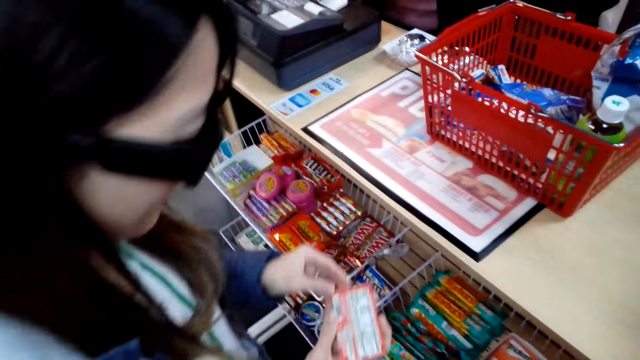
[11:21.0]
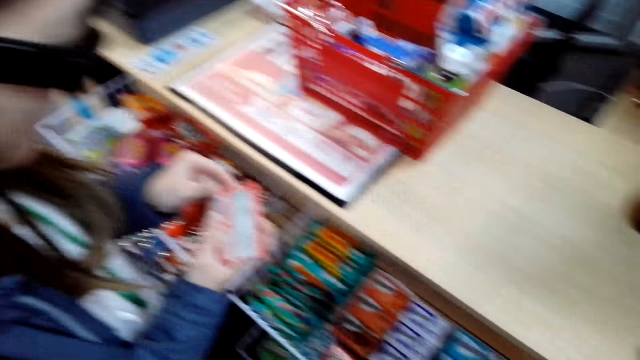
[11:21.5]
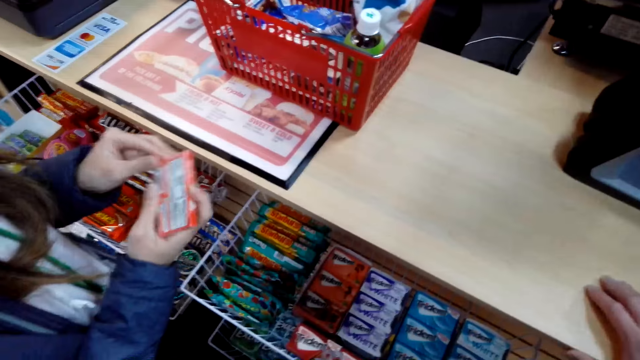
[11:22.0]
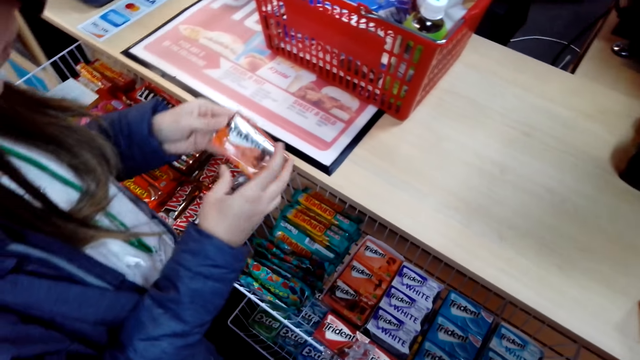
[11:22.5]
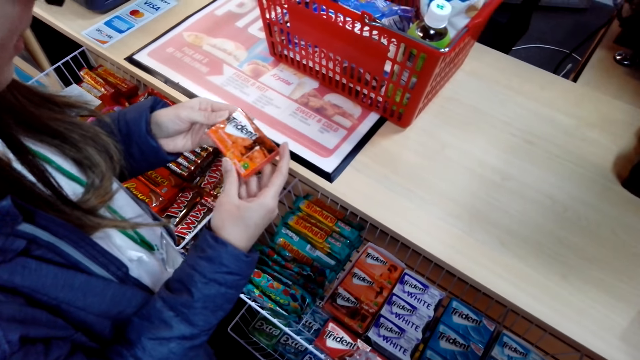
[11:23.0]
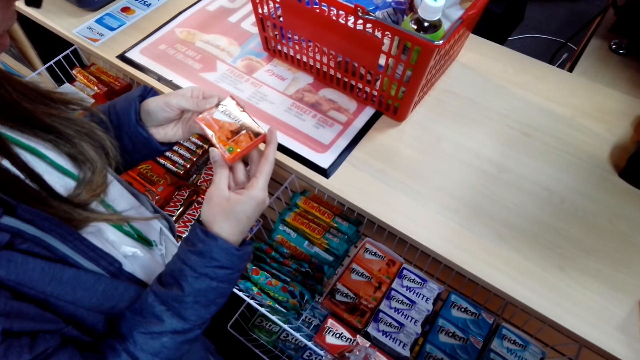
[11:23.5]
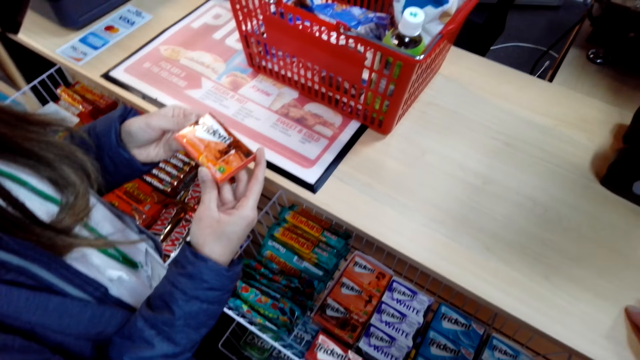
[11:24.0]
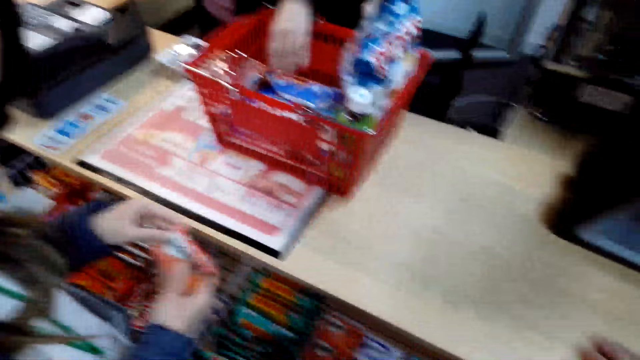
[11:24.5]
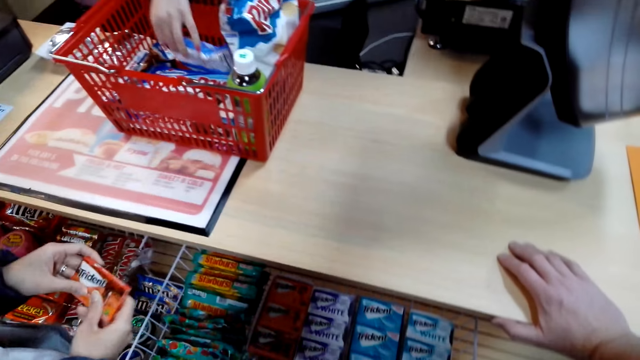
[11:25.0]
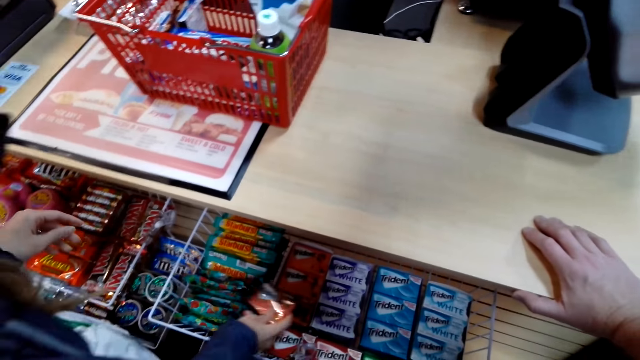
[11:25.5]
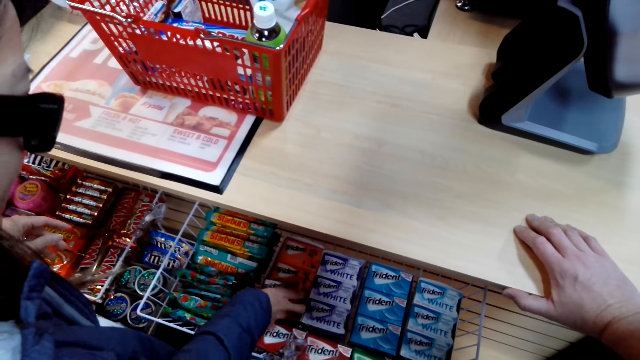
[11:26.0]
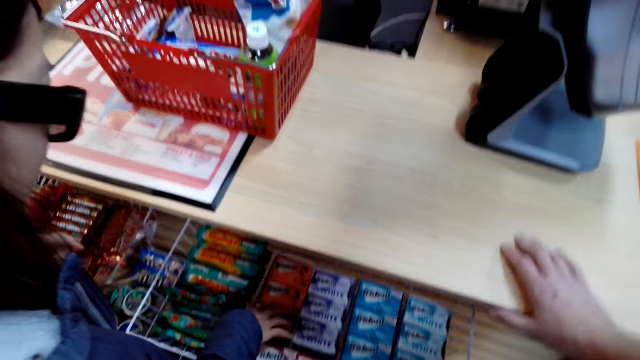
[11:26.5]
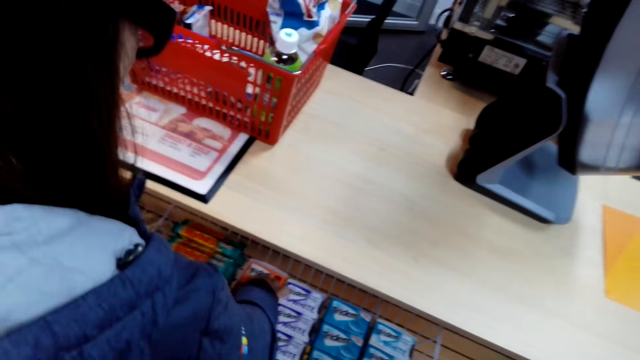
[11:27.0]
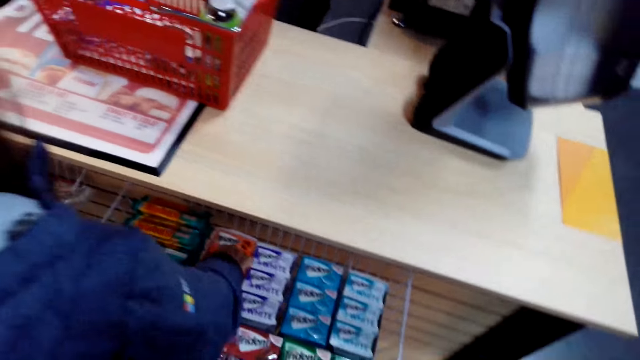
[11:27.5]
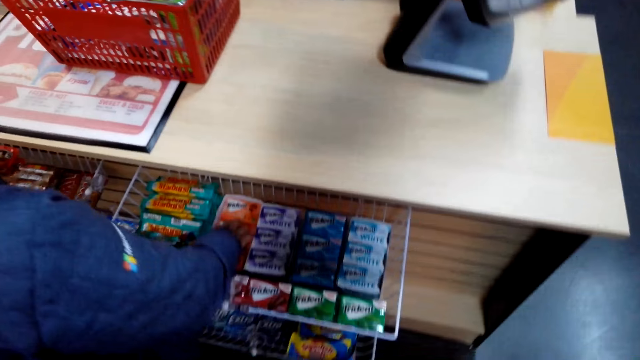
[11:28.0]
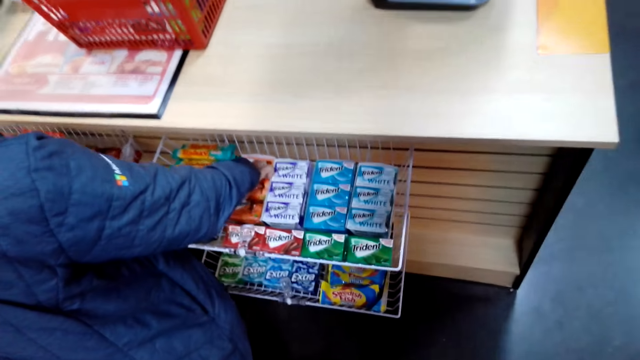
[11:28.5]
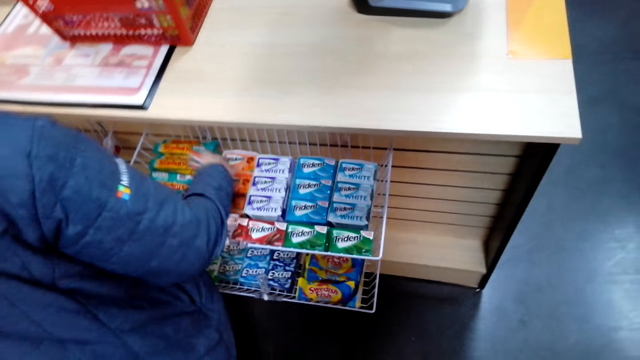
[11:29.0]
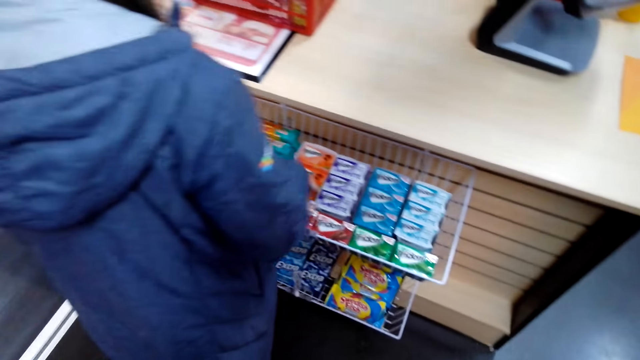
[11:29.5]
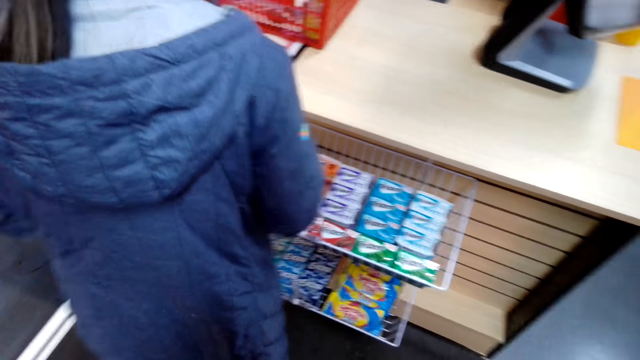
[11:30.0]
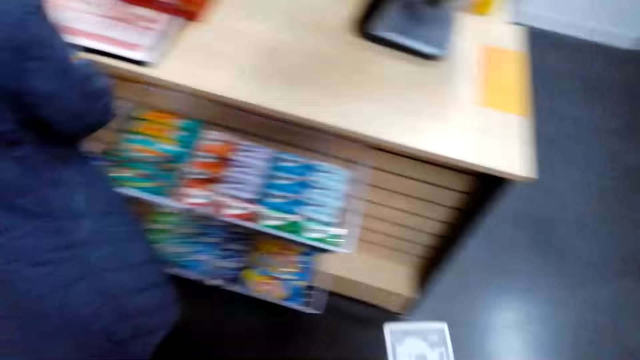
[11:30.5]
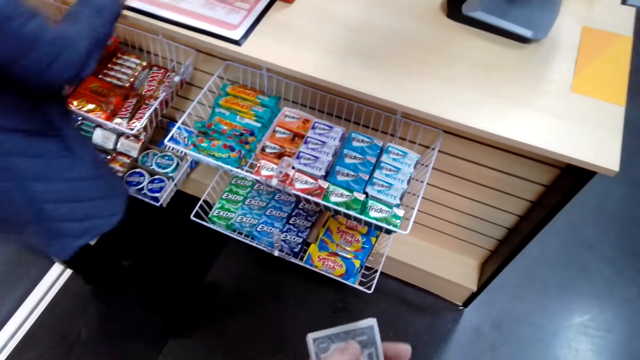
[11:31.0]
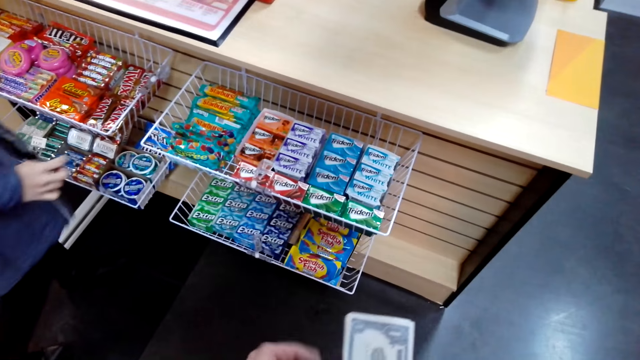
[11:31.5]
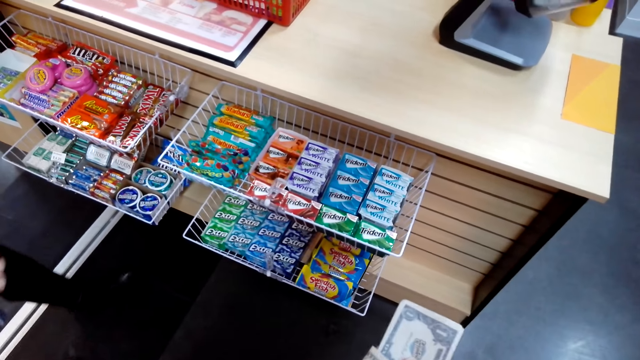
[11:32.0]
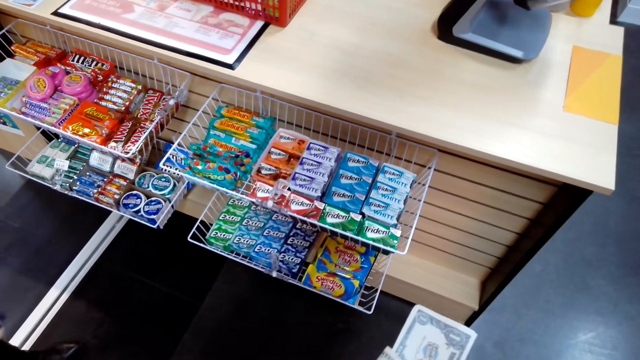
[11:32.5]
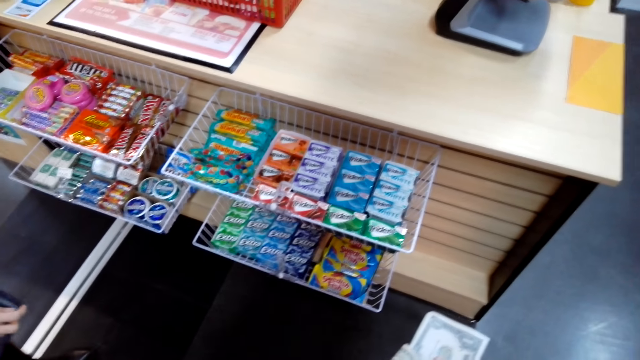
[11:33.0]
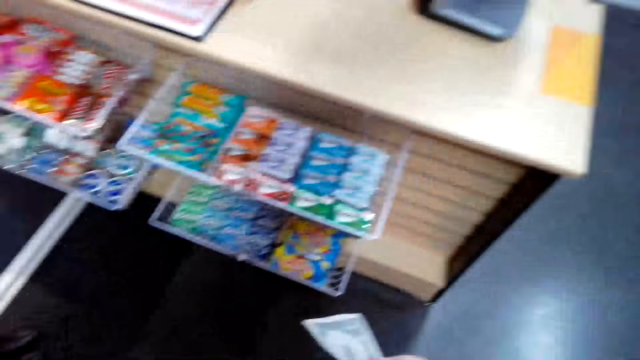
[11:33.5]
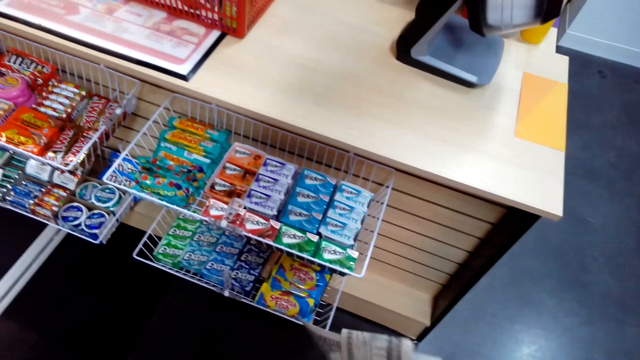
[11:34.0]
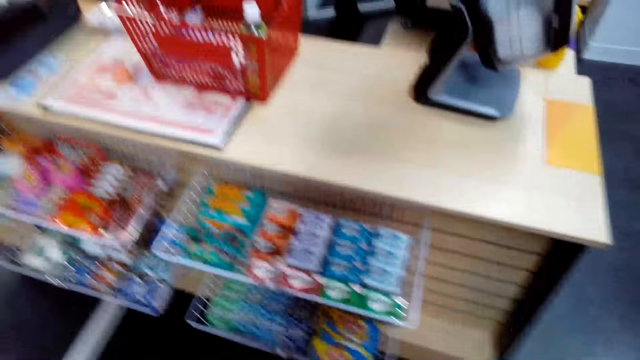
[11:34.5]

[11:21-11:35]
The other lady looks at the item. The first lady picks up an item from the basket. The other lady puts the item in the rack. The camera wearer steps back from the desk. They count money.

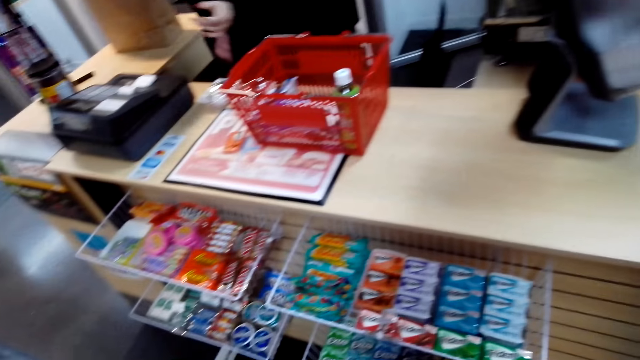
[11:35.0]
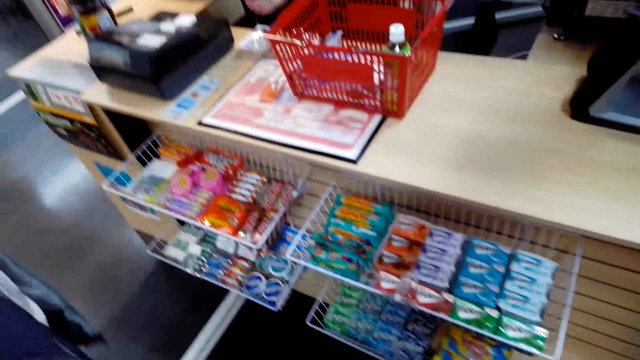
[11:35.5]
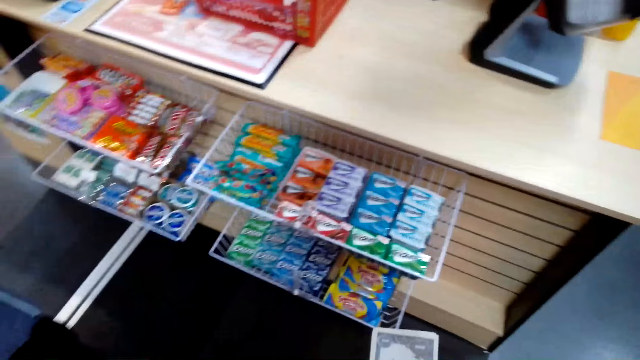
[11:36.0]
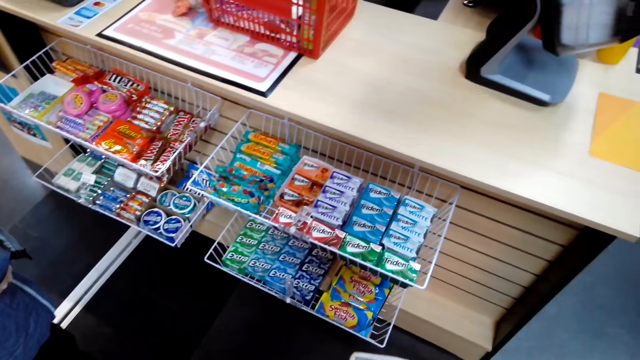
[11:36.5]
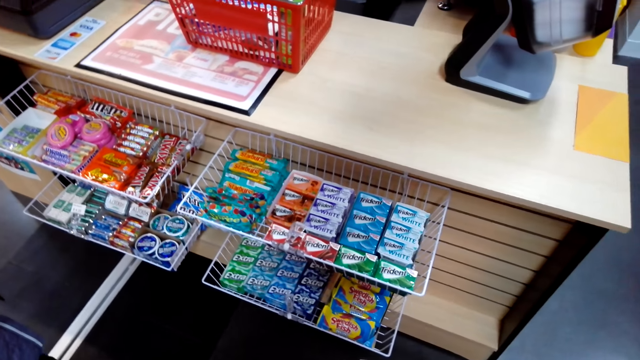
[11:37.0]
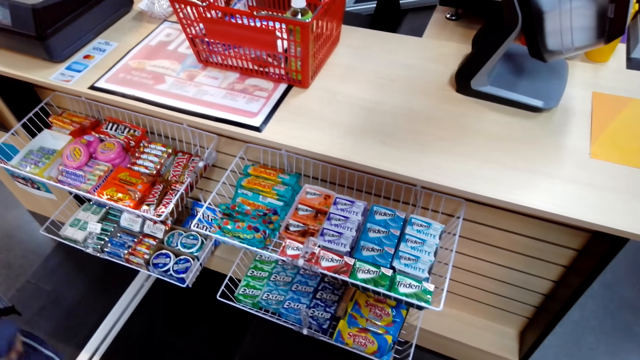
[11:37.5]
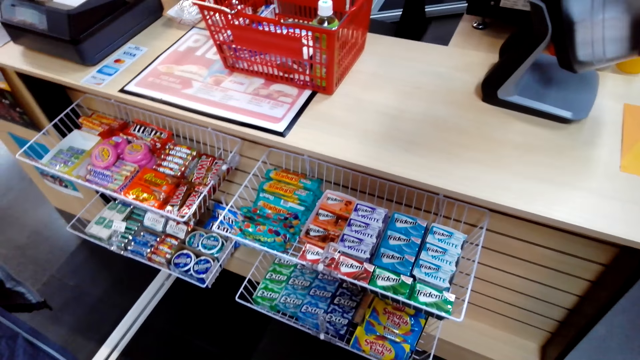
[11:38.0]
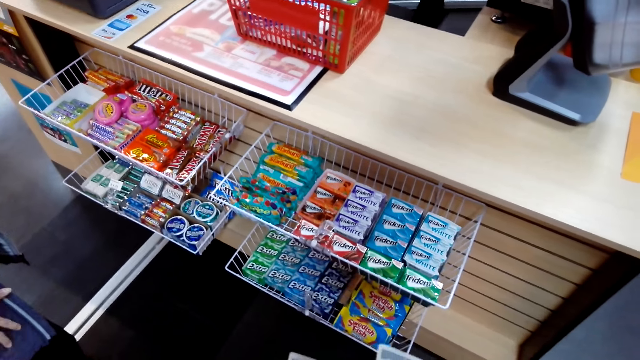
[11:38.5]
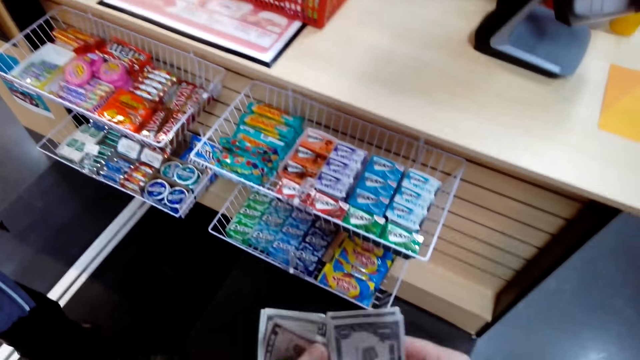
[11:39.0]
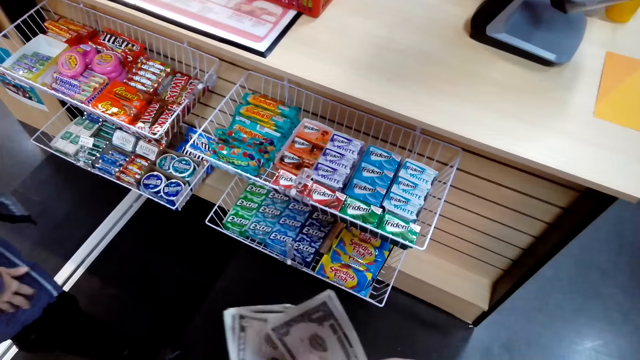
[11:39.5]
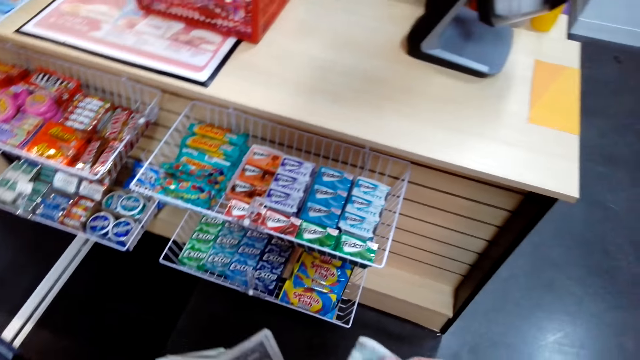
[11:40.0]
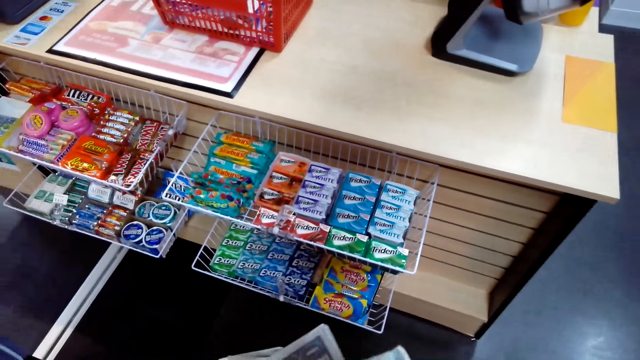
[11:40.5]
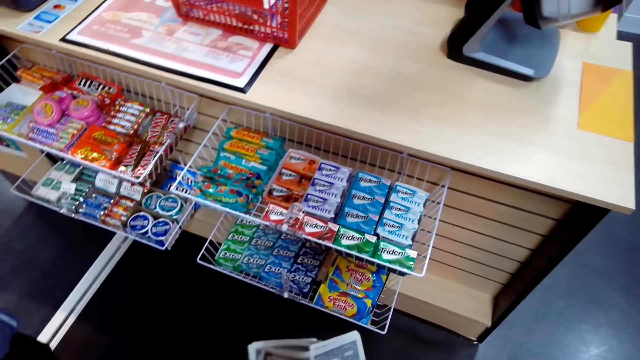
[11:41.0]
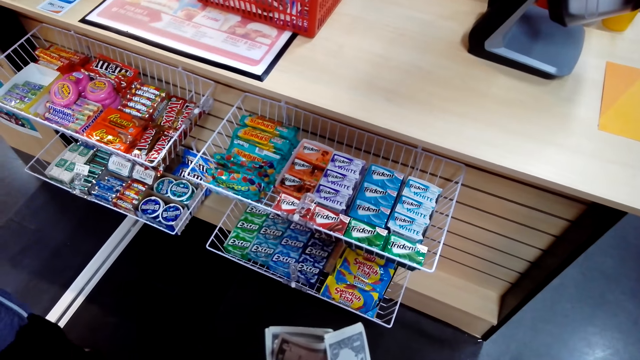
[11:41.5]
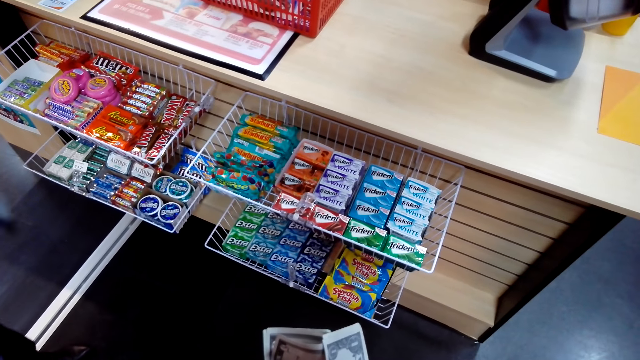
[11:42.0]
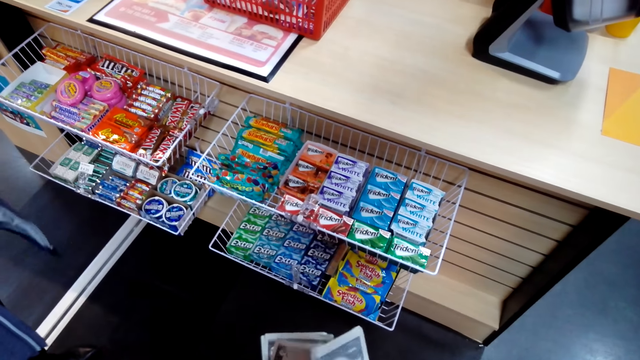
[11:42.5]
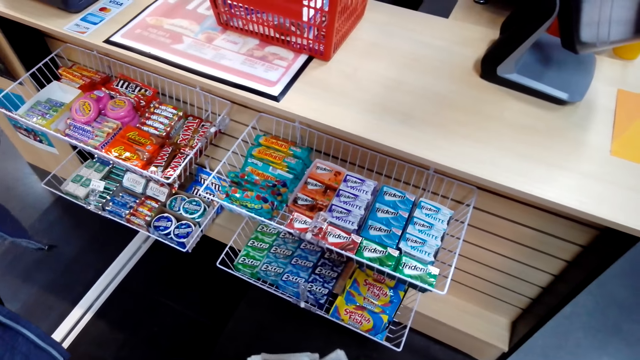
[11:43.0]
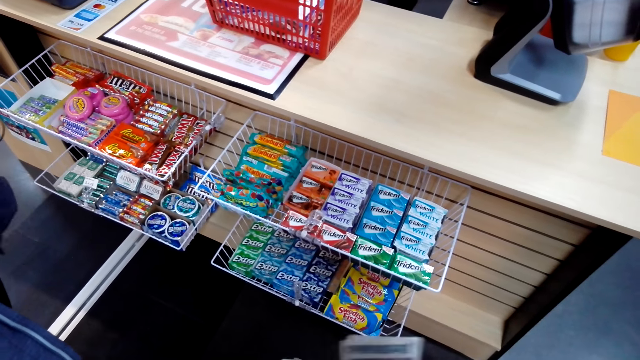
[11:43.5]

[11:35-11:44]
The camera wearer holds money in hand. A lady steps back from the desk. Another lady dials the cash register.
